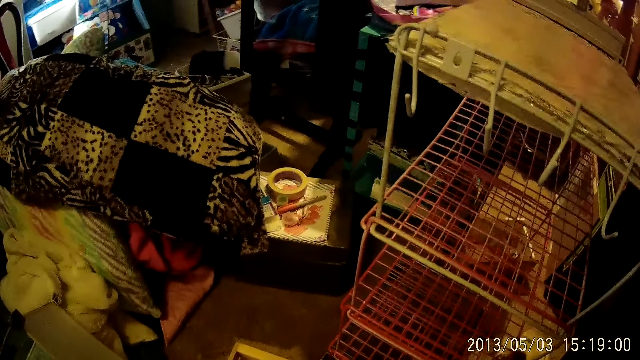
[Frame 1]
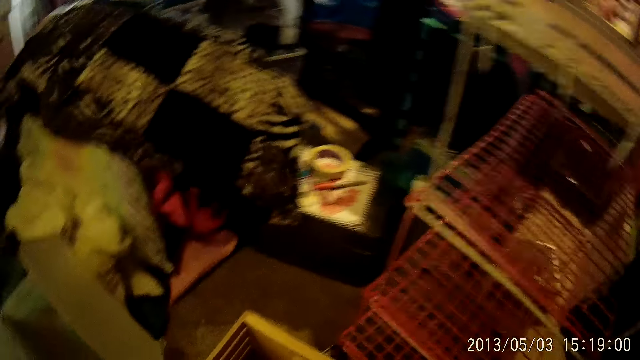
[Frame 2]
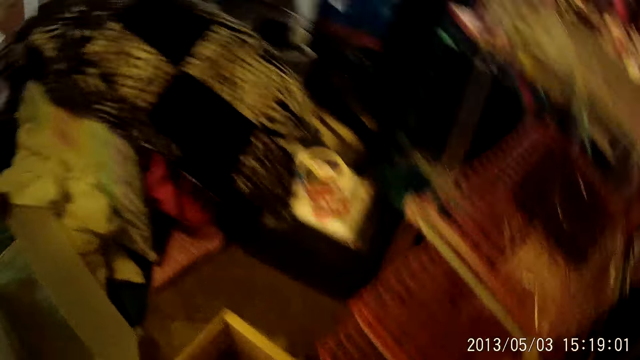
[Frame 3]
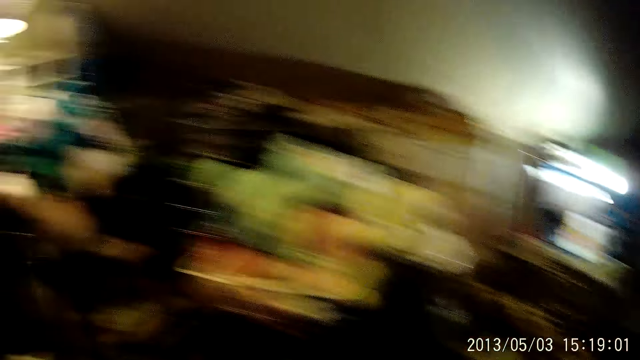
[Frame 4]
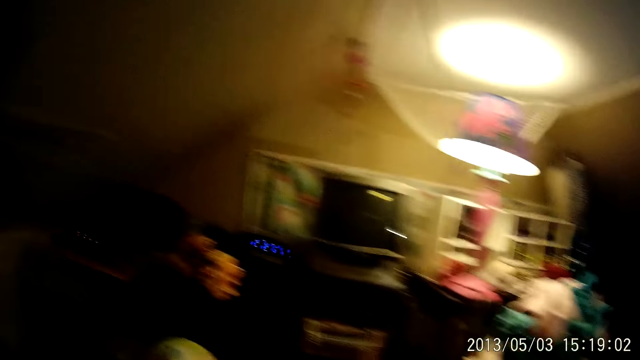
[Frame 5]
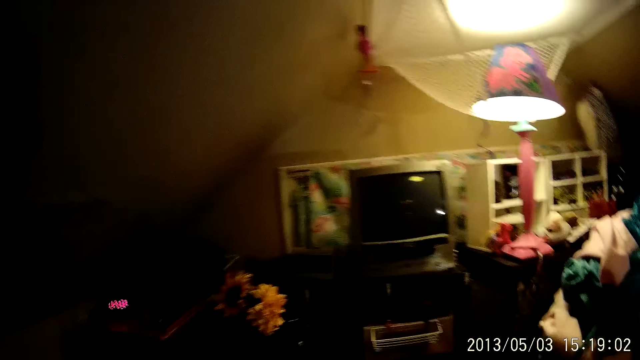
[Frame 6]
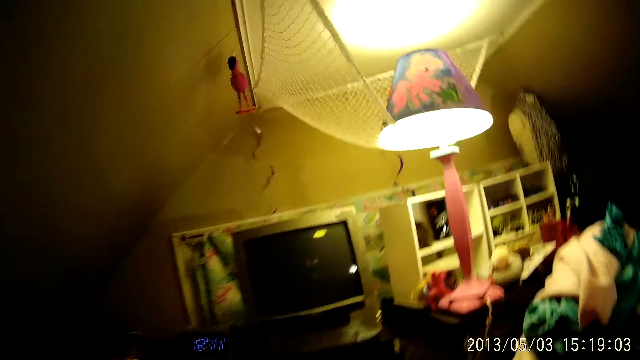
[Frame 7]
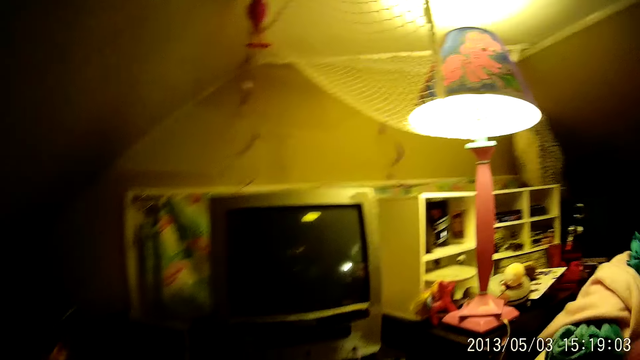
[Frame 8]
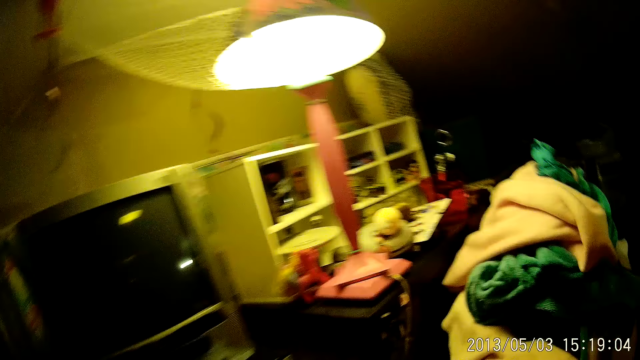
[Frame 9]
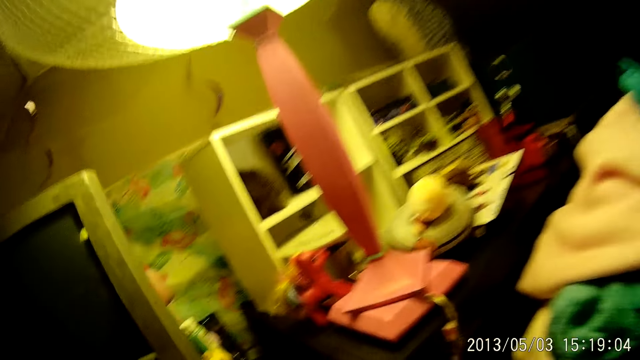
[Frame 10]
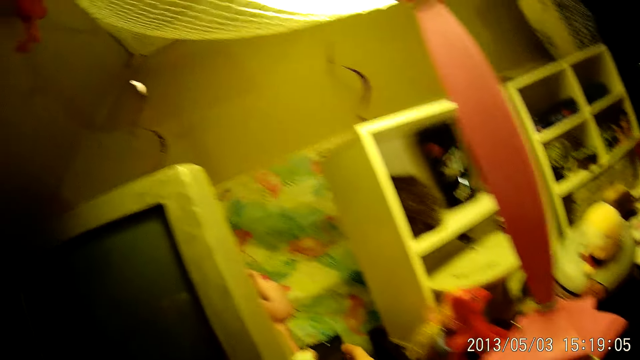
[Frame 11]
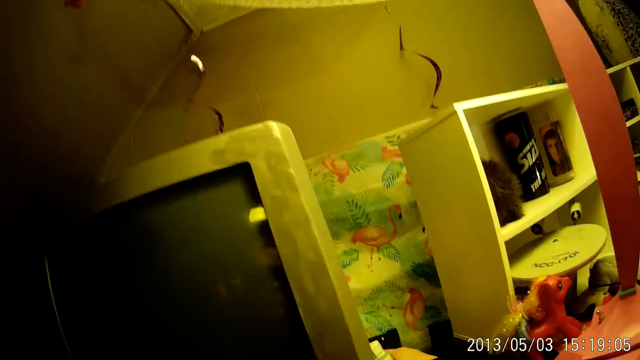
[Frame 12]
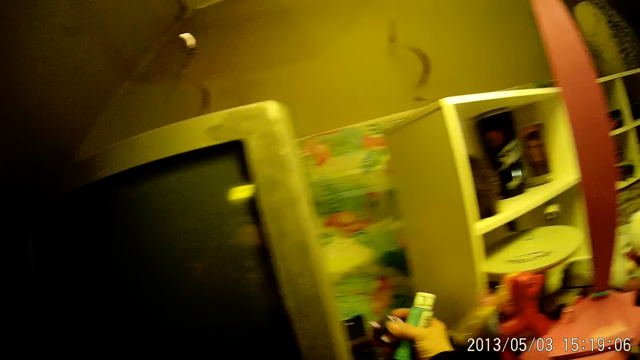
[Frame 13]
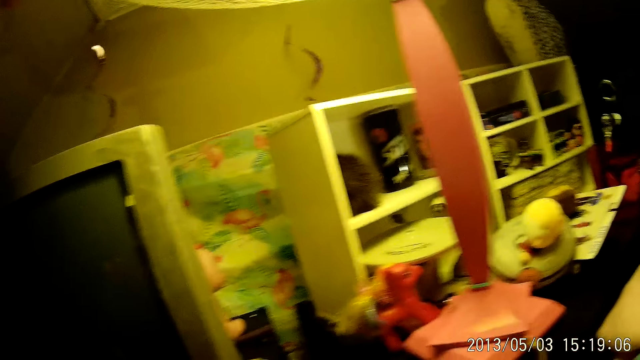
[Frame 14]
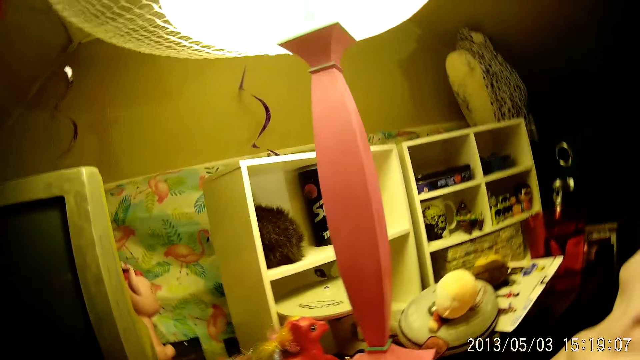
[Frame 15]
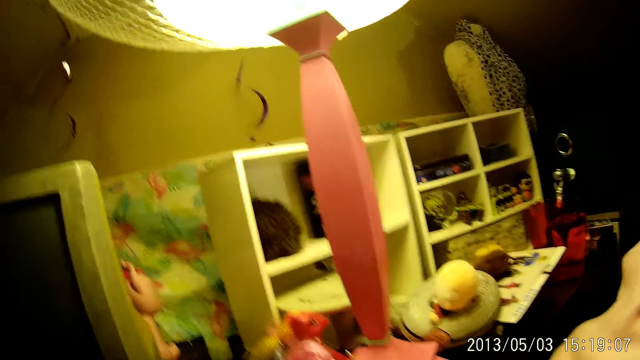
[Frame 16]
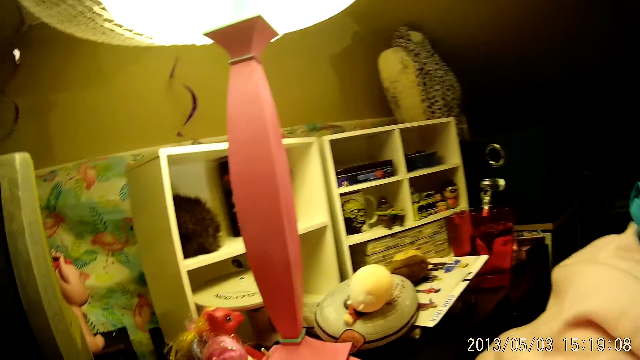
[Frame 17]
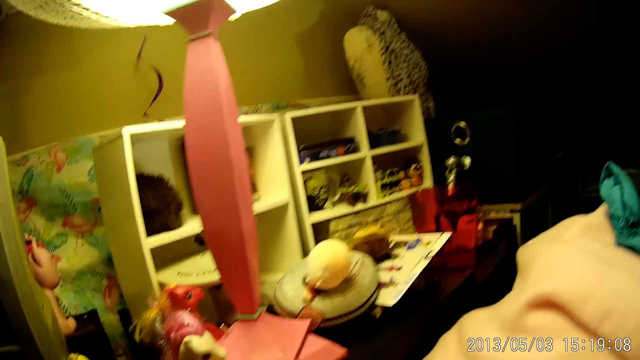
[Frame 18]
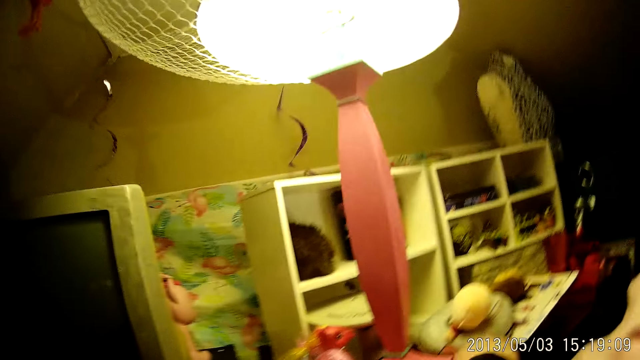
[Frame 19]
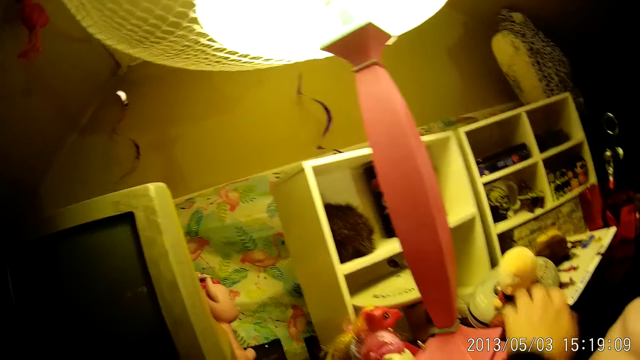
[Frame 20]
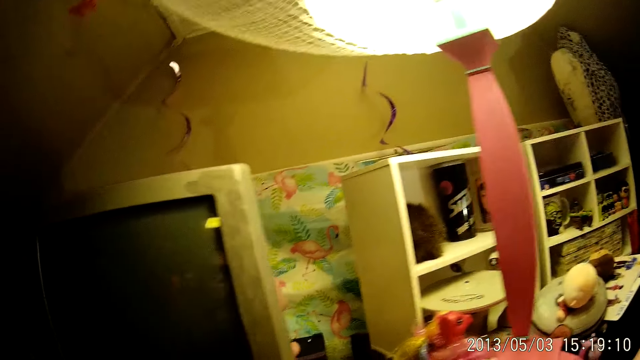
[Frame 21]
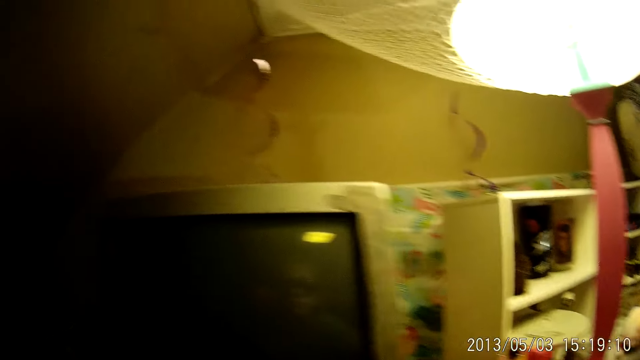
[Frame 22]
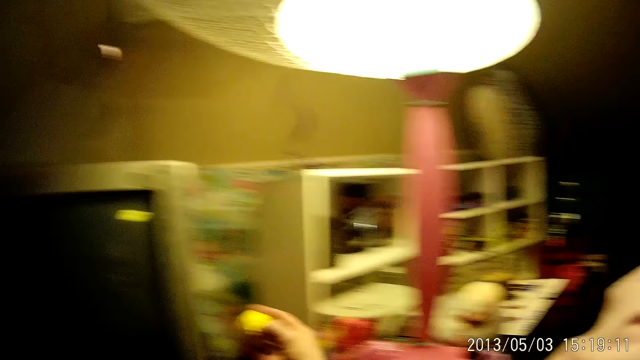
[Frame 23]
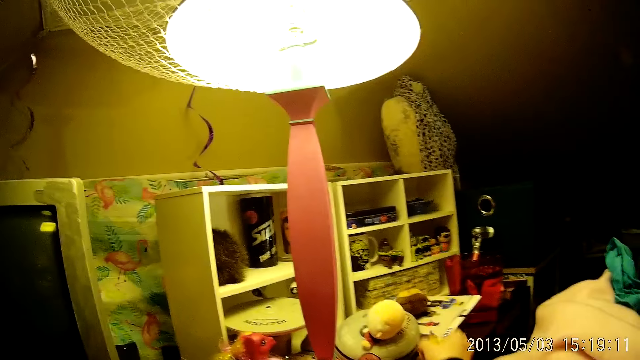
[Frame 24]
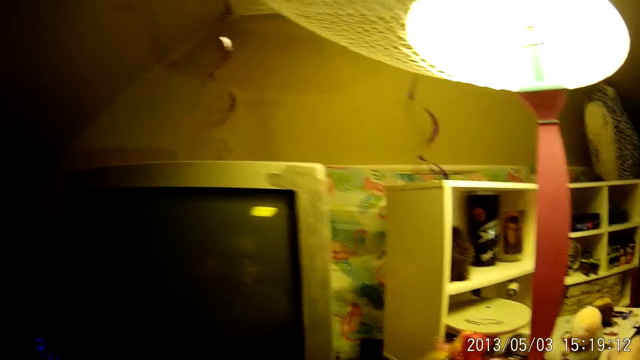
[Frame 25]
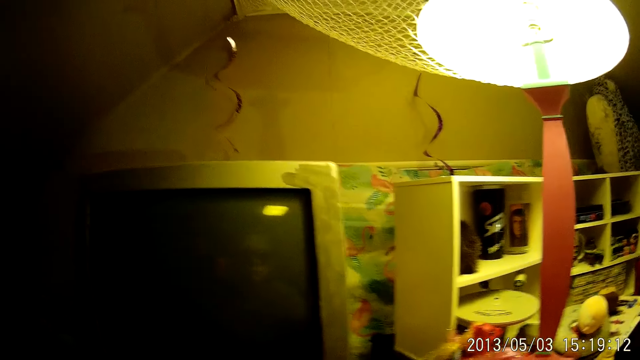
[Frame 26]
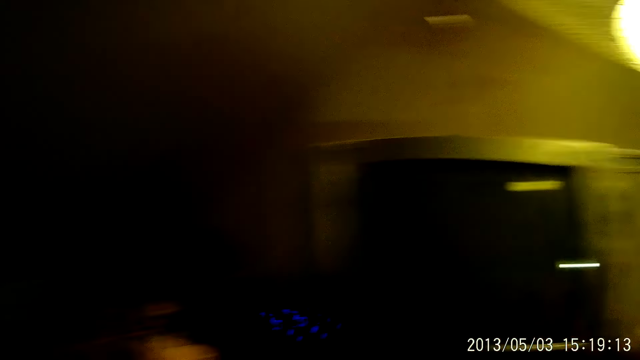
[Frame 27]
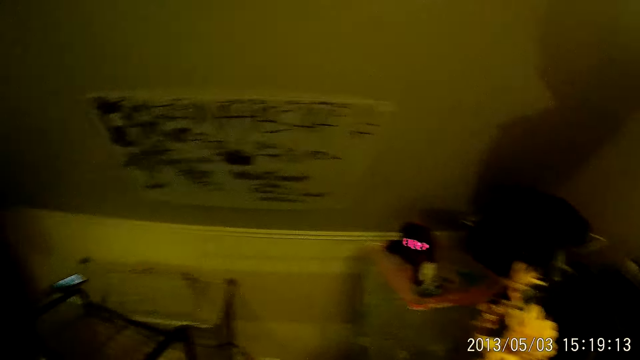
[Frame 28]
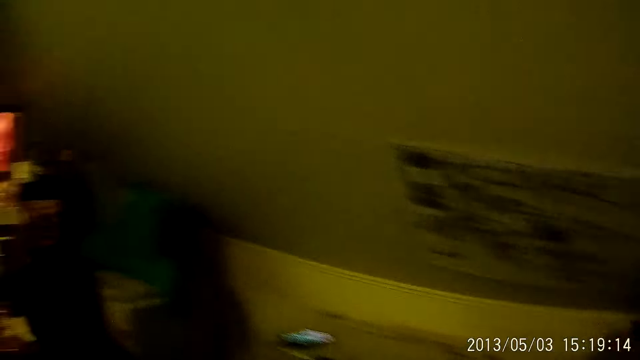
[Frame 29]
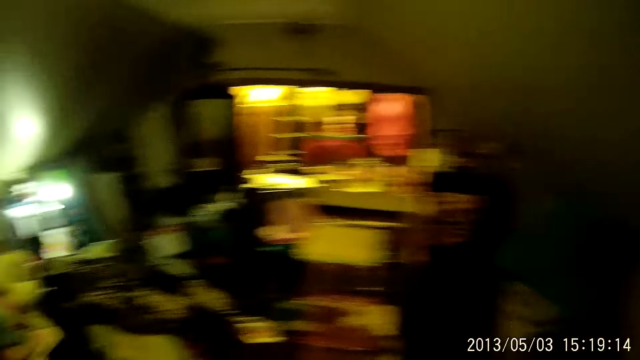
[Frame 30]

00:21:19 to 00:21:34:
The camera wearer holds something. She picks up a toy from the shelf with her right hand. She drops the toy on the shelf with her right hand. She picks up the toy from the shelf with her right hand. She drops the toy on the shelf with her right hand.

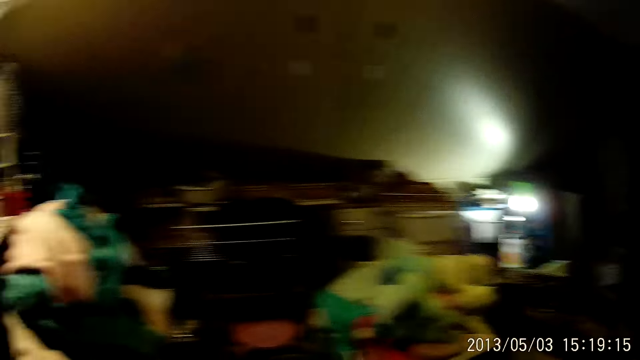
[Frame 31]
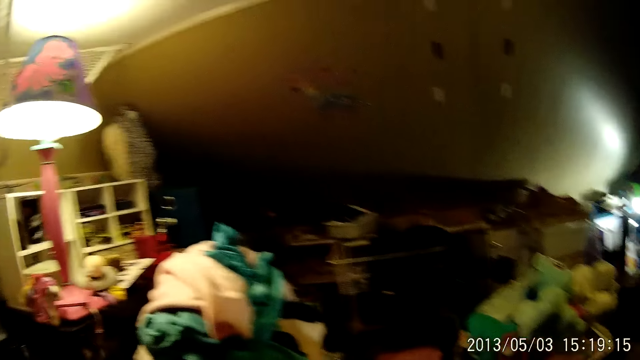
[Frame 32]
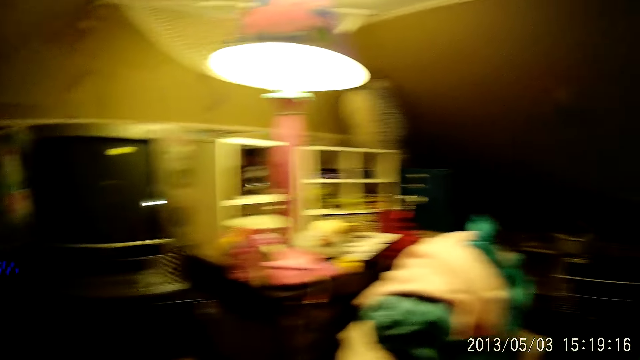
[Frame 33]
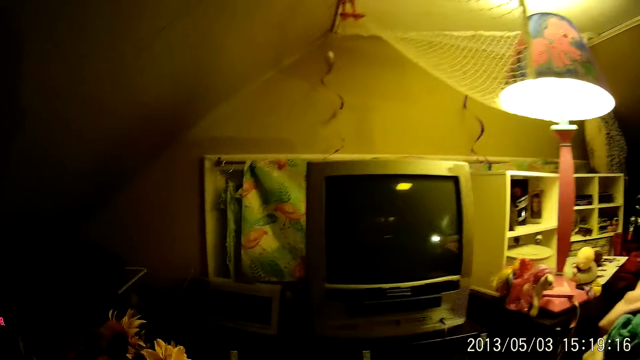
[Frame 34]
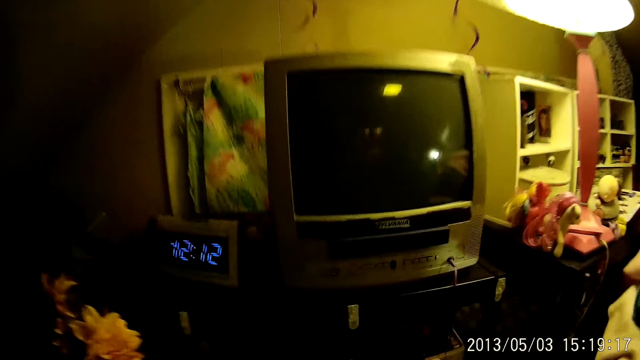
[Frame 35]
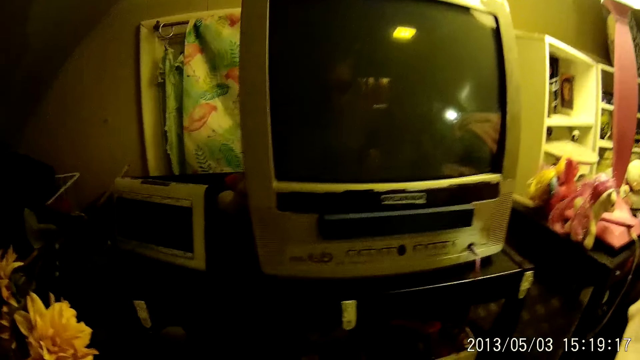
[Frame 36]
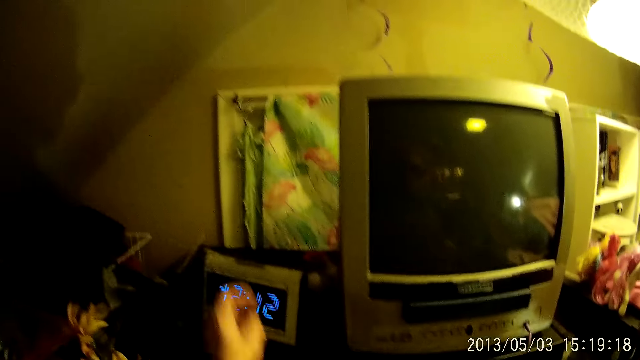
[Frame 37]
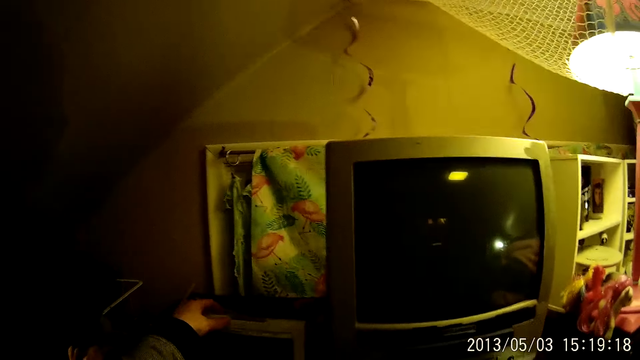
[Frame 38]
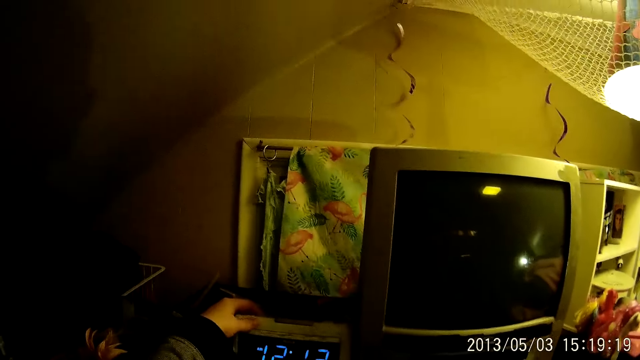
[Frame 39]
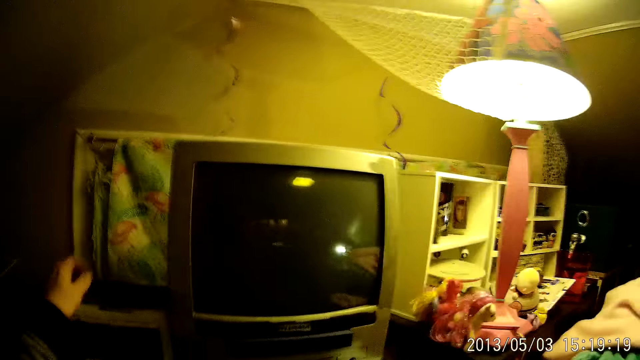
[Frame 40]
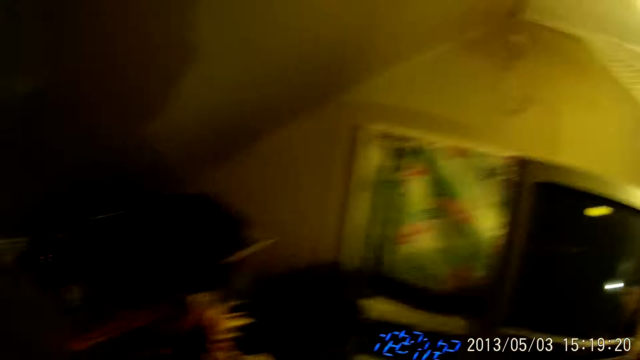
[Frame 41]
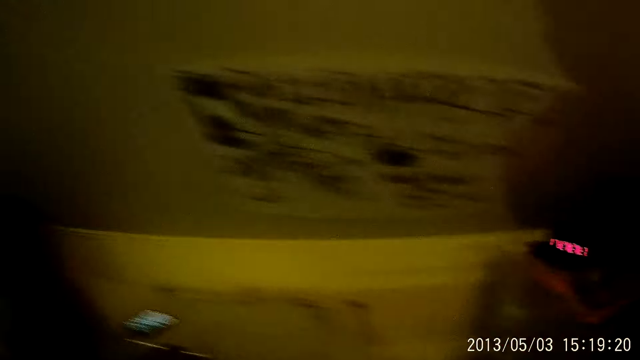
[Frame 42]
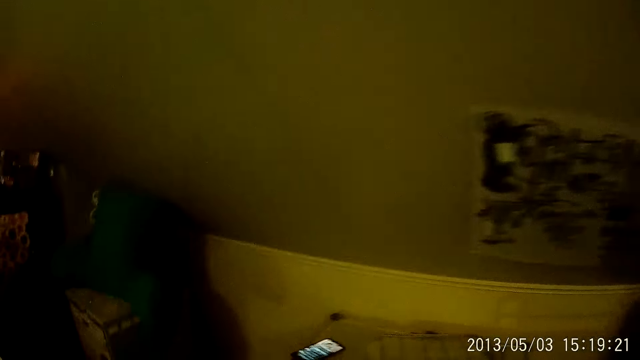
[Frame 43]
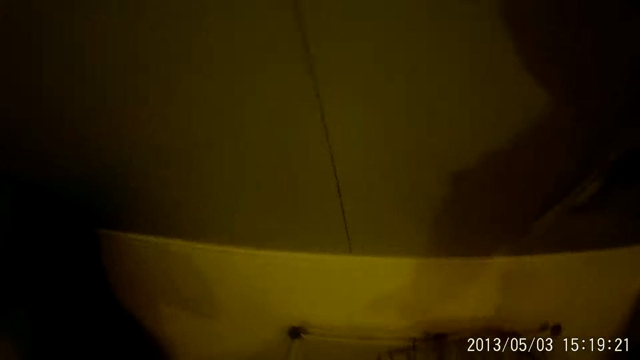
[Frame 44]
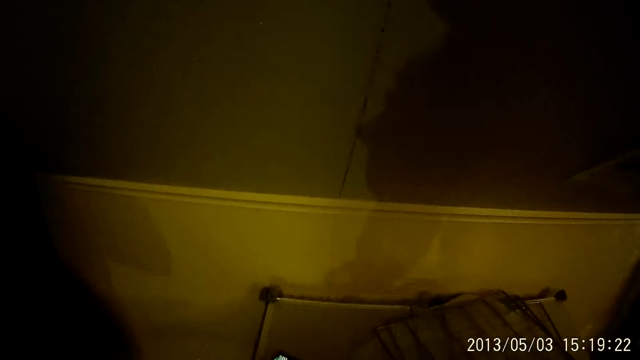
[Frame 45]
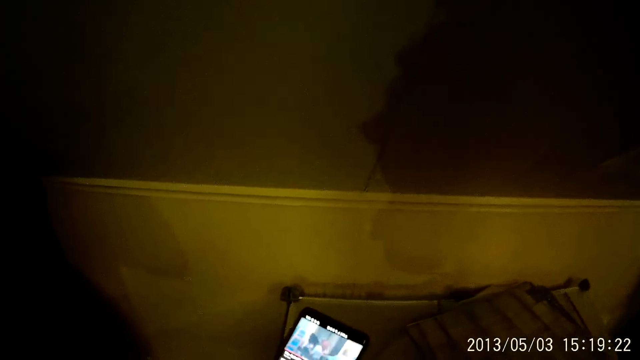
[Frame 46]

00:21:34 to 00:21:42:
The camera wearer touches a clock on the shelf with his left hand. He operates something. He operates a cellphone.
